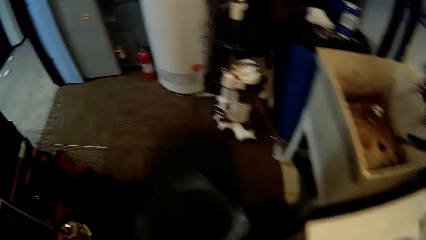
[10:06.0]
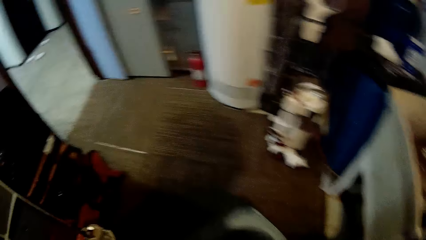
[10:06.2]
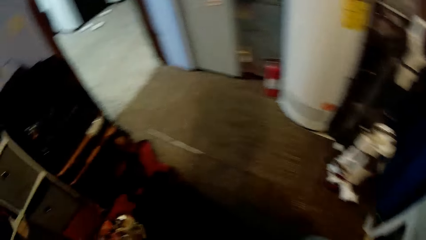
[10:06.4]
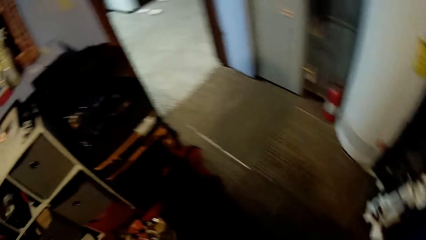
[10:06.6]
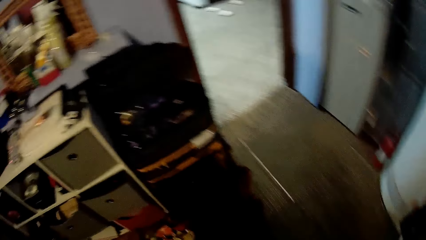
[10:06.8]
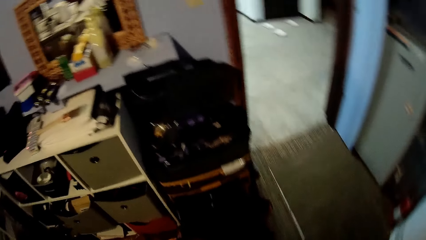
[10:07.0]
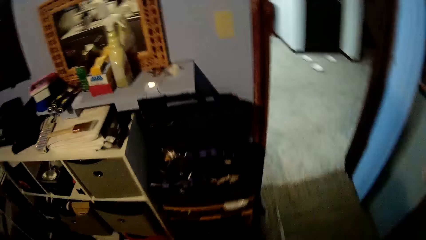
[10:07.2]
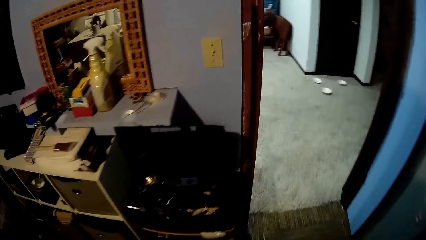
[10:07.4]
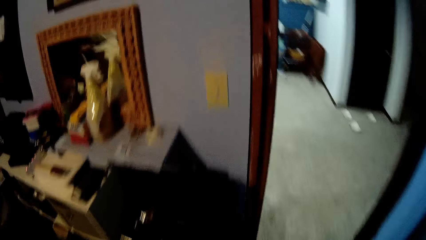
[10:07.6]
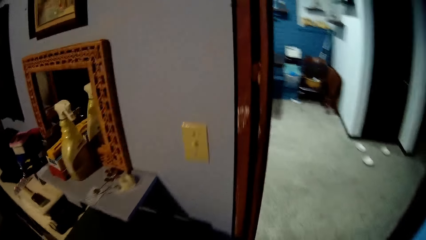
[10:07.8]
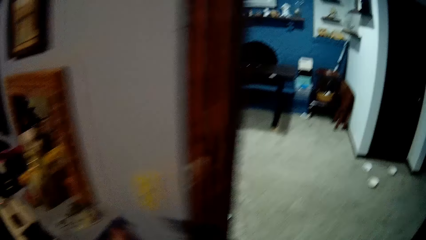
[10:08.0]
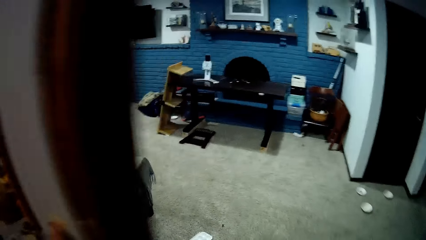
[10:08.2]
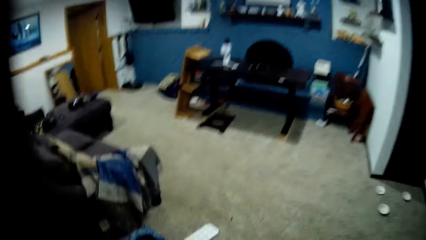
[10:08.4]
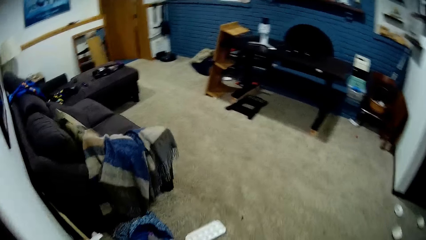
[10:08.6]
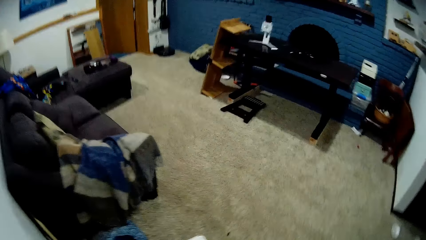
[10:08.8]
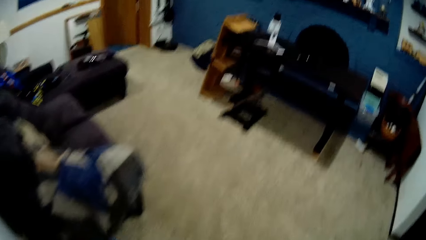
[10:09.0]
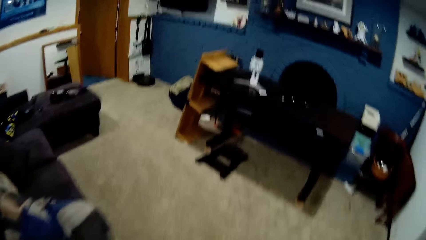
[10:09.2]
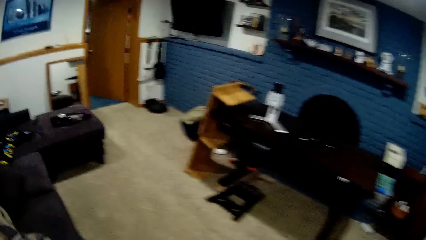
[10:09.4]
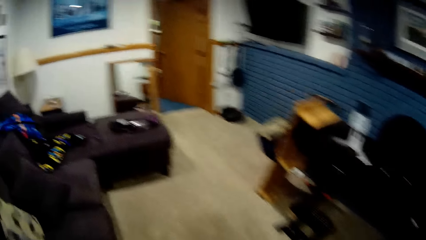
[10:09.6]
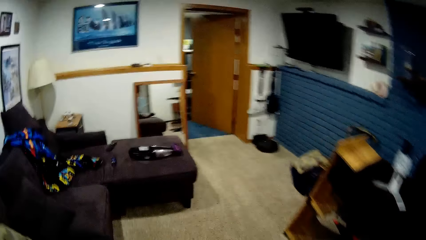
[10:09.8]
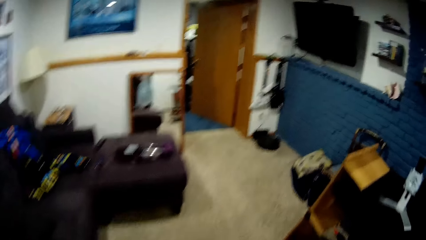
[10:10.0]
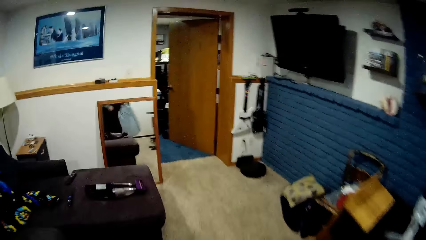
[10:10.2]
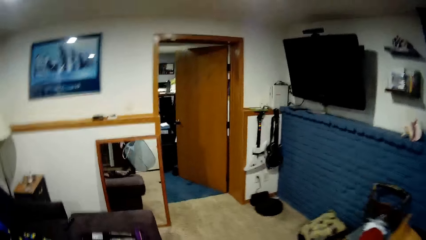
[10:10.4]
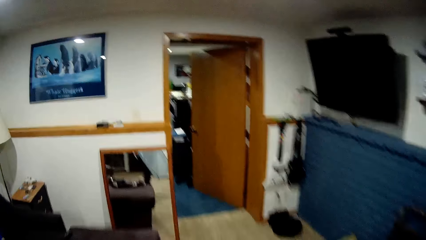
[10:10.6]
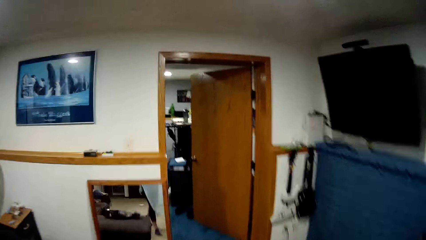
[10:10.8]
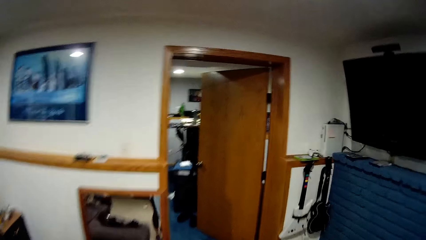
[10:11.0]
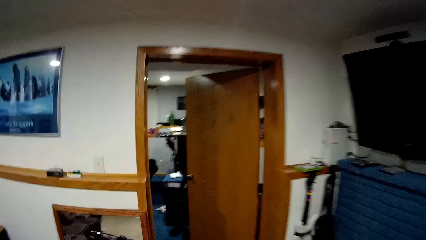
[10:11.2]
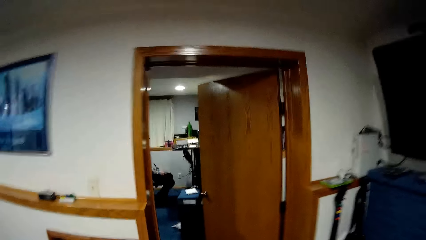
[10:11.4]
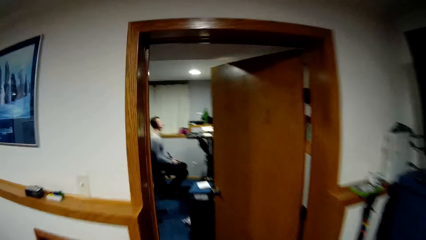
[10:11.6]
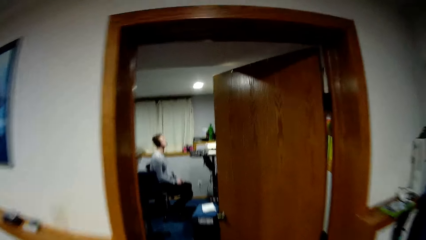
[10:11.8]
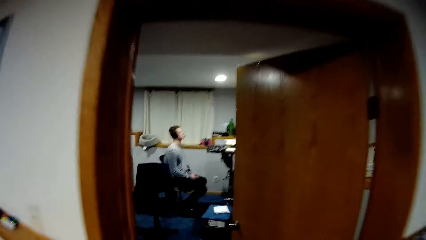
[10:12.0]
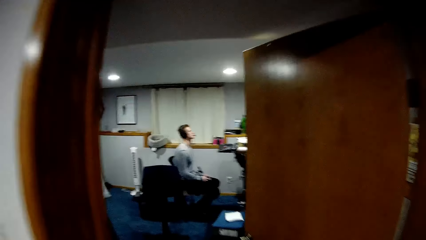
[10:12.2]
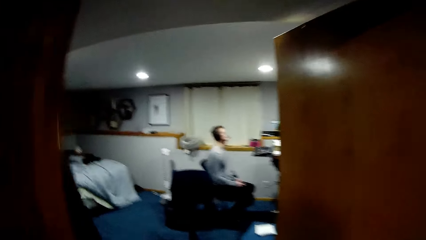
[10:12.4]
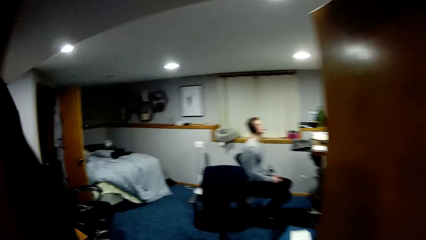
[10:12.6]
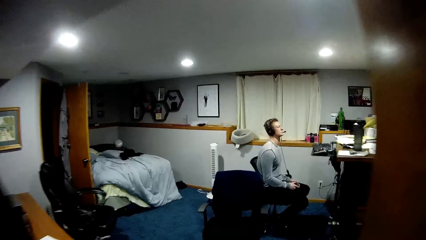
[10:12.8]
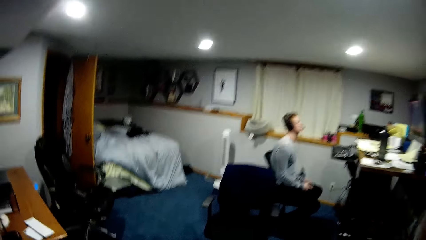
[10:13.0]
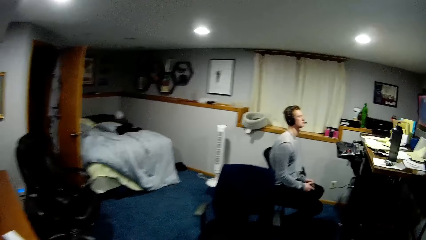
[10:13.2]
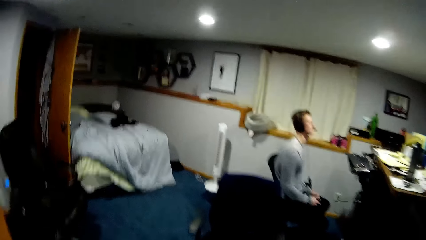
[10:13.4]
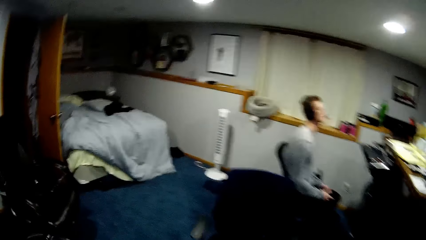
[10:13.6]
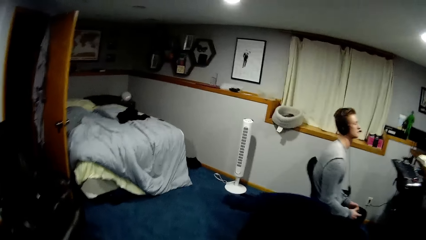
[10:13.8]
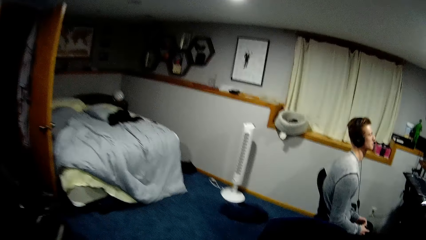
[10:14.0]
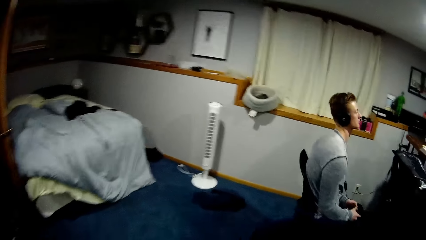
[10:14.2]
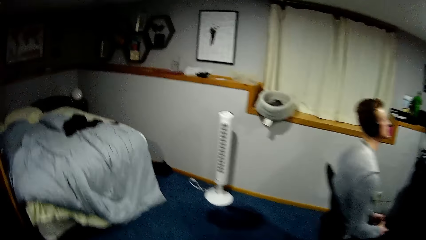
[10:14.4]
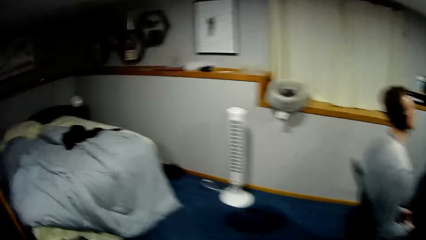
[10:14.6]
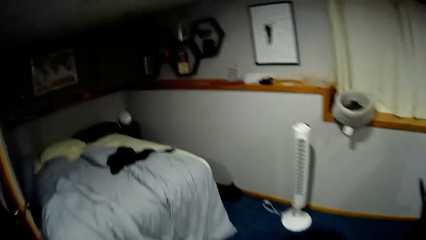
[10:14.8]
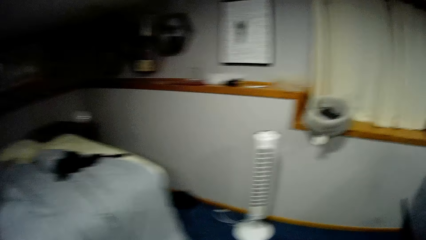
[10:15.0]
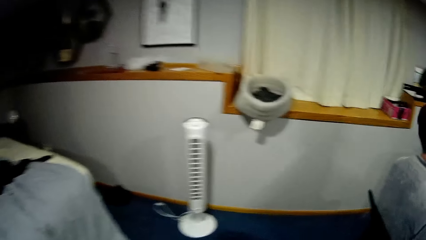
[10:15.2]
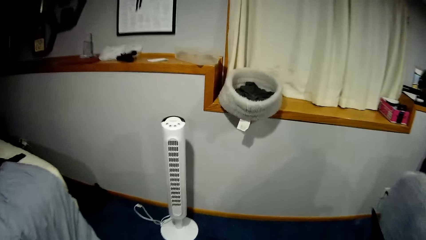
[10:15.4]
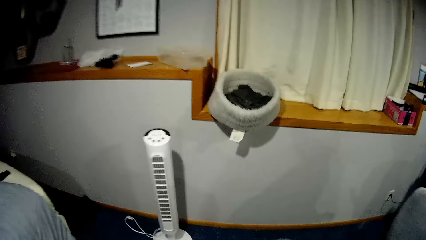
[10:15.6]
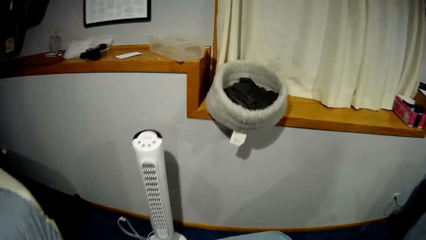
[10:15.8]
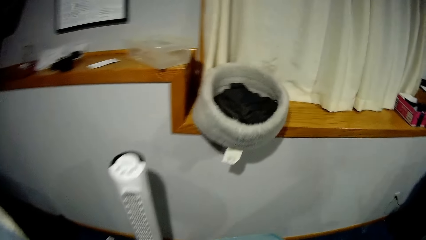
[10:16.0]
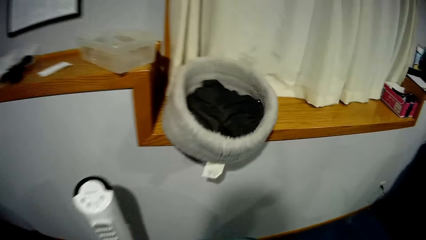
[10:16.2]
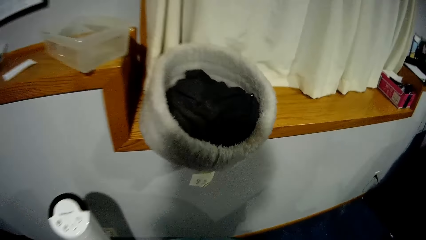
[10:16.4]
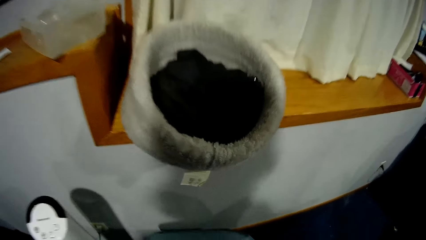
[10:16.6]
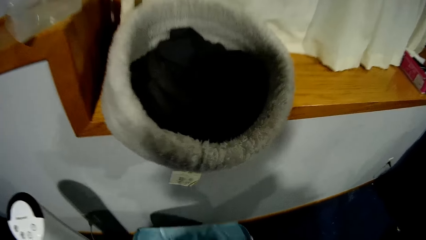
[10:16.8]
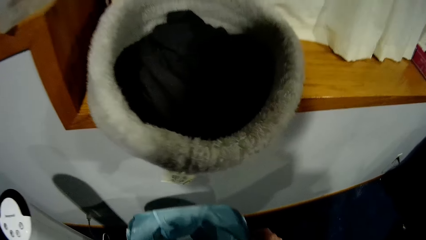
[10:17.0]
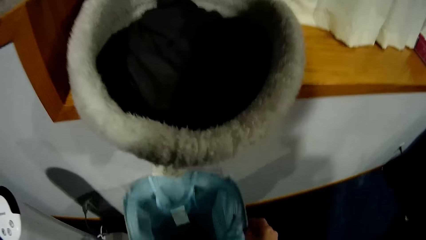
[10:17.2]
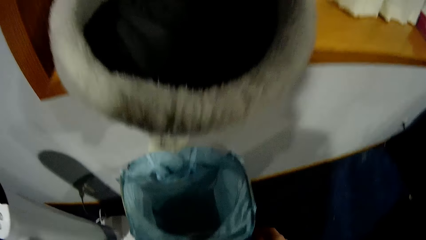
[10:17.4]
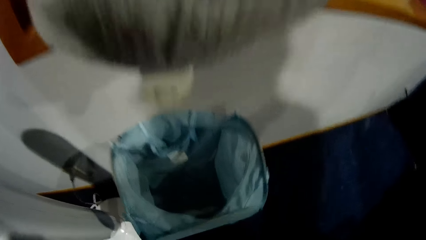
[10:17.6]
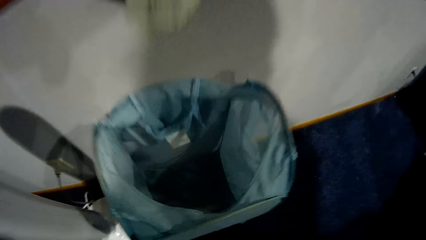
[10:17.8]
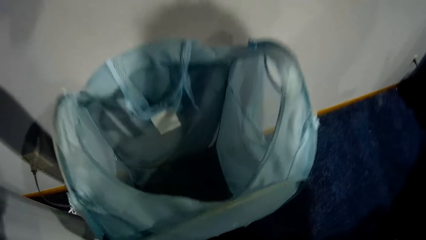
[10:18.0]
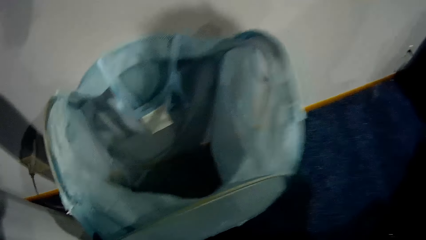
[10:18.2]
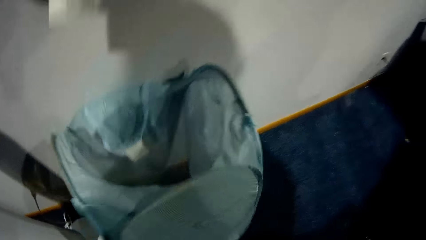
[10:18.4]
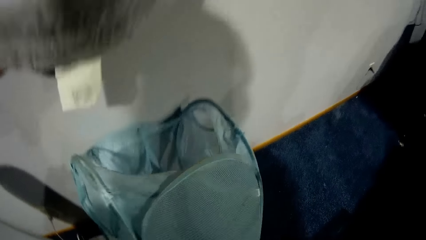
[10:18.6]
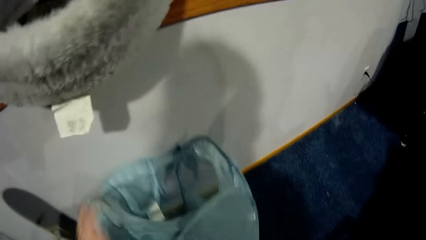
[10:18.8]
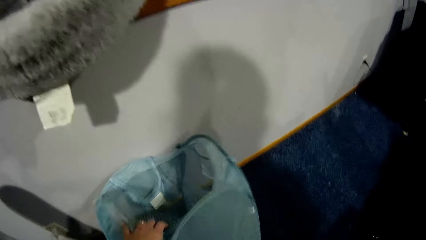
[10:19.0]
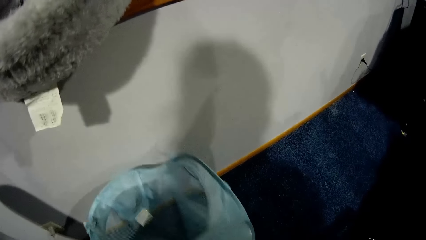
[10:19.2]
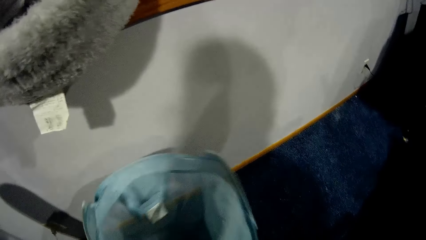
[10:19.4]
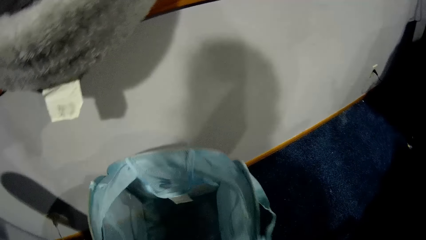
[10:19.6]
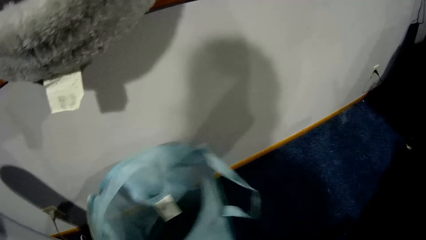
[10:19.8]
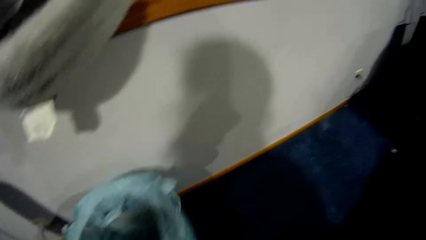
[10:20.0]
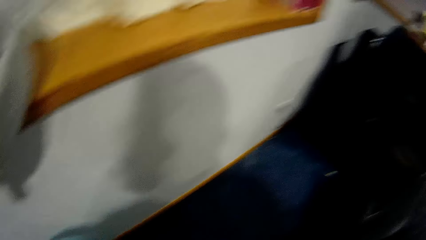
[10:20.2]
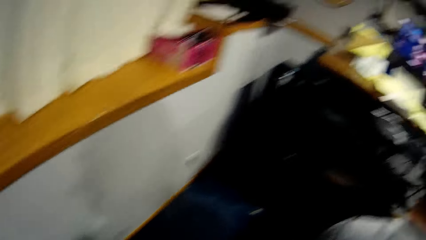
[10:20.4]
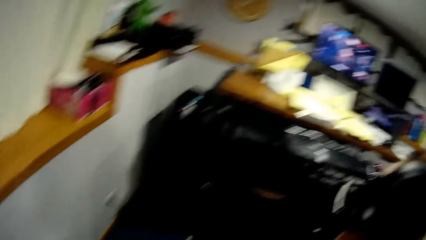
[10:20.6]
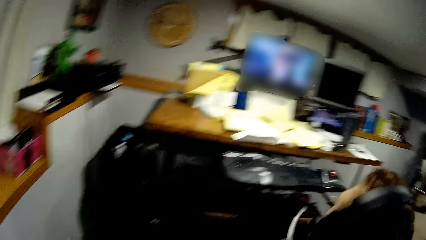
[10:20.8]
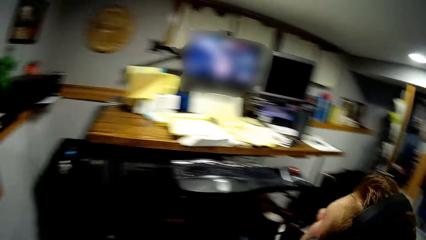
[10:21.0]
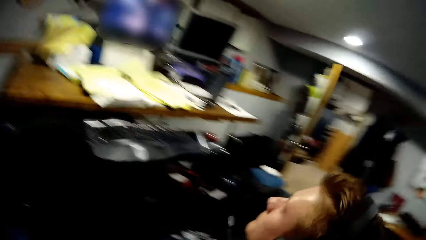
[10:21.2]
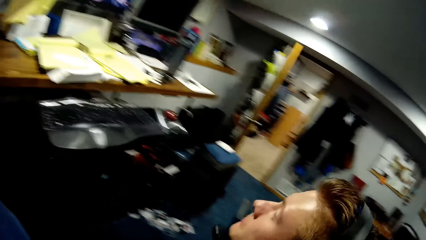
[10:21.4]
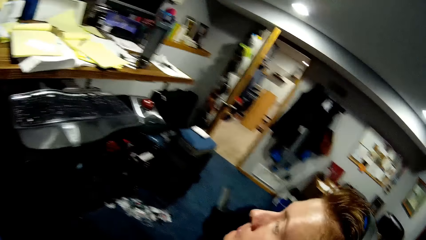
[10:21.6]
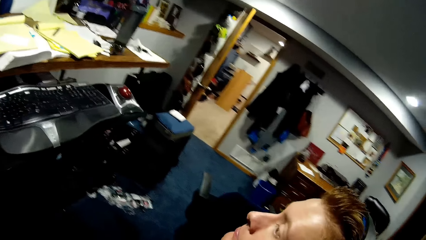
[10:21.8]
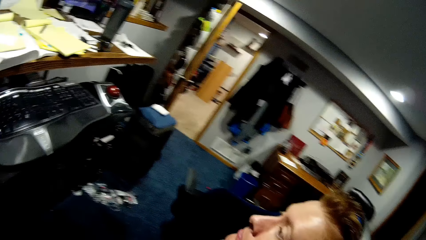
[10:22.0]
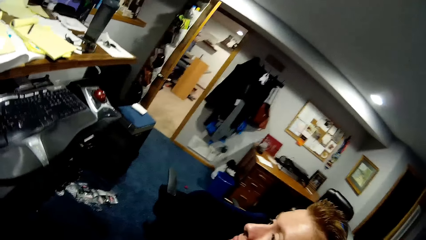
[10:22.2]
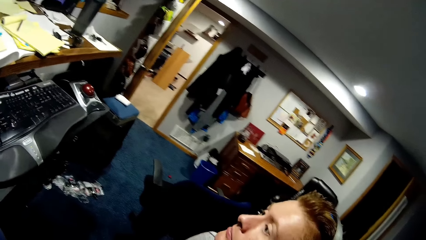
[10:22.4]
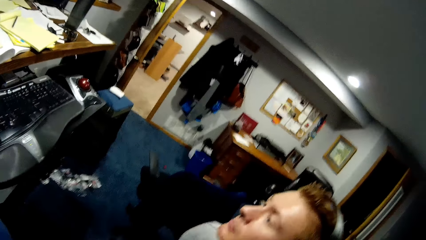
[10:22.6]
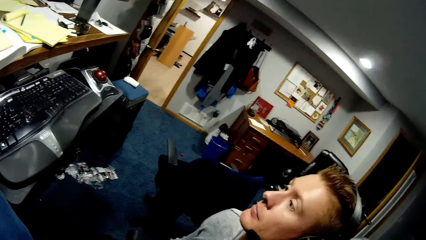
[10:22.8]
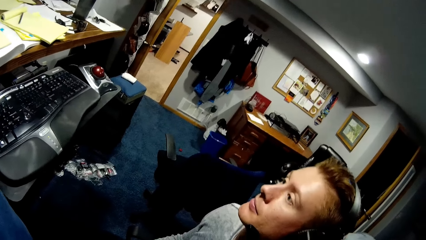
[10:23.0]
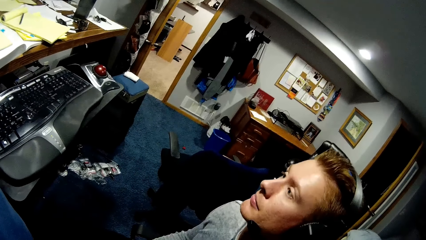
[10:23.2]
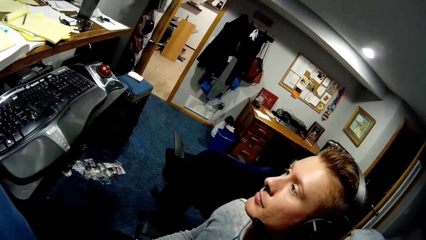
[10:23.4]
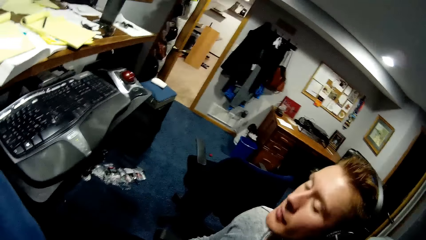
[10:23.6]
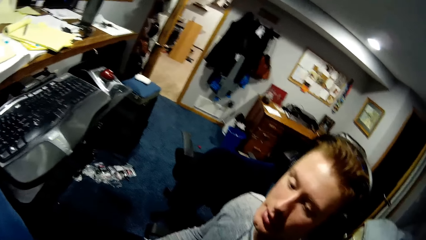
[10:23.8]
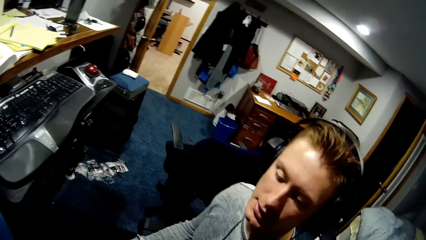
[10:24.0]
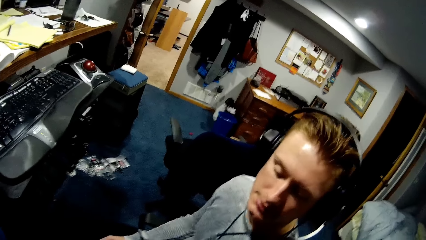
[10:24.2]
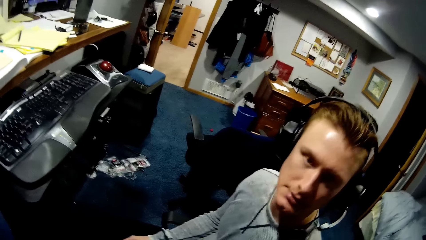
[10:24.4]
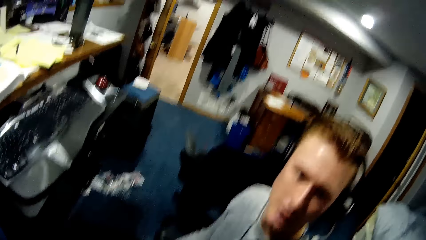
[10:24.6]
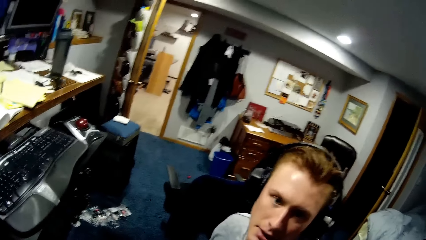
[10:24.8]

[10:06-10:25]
The camera wearer walks into a room. They walk out of the room. They walk into the room. They talk to a man. They touch a basket on the floor. They talk to the man. The man talks to the camera wearer.
